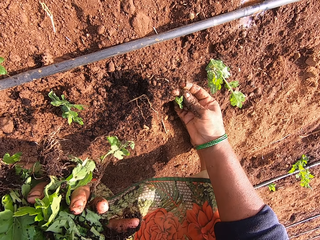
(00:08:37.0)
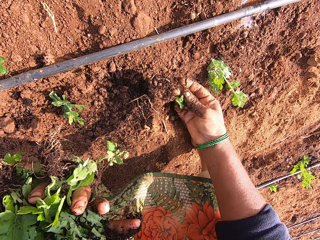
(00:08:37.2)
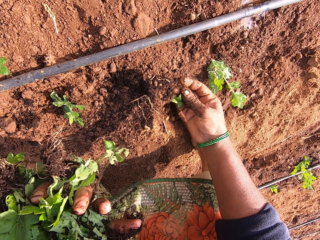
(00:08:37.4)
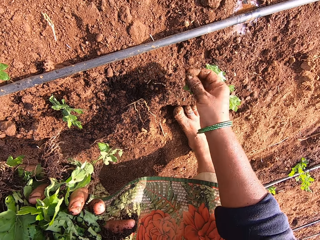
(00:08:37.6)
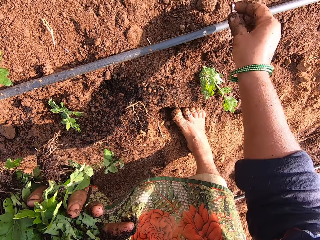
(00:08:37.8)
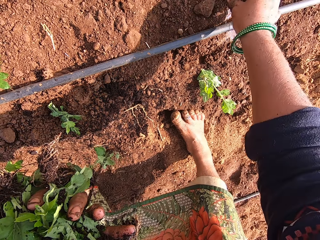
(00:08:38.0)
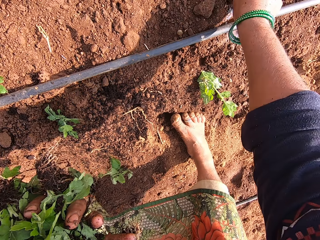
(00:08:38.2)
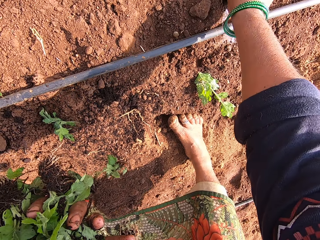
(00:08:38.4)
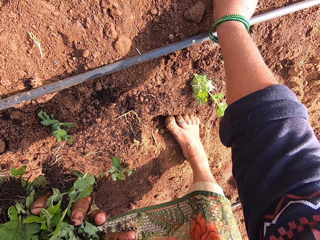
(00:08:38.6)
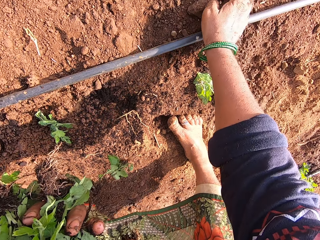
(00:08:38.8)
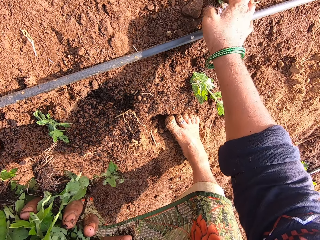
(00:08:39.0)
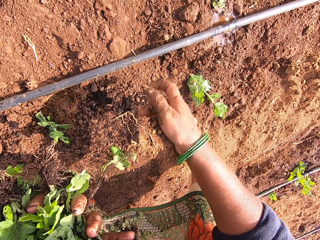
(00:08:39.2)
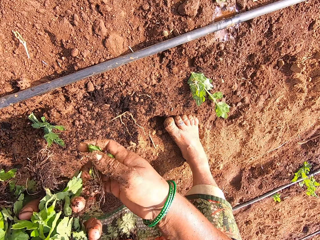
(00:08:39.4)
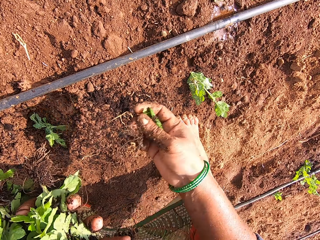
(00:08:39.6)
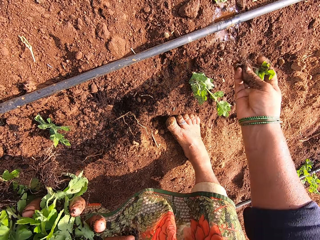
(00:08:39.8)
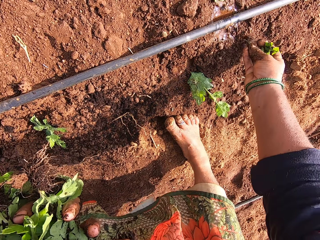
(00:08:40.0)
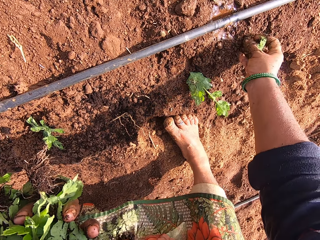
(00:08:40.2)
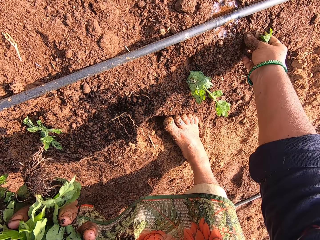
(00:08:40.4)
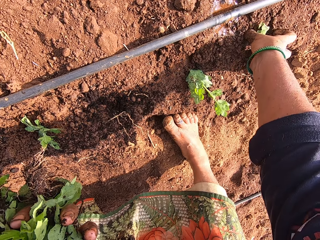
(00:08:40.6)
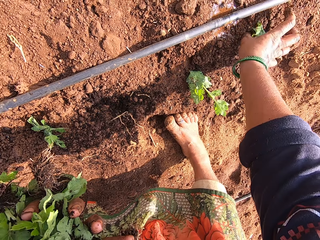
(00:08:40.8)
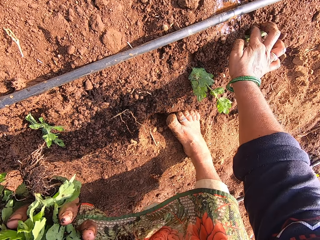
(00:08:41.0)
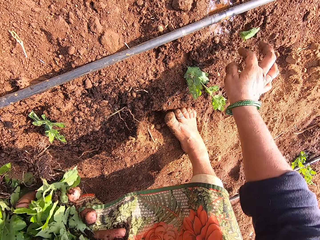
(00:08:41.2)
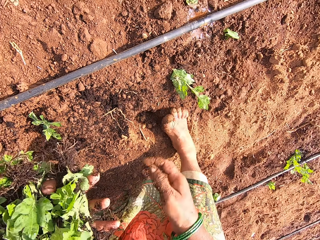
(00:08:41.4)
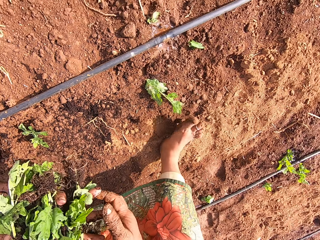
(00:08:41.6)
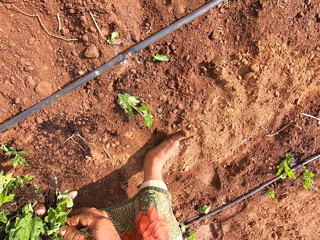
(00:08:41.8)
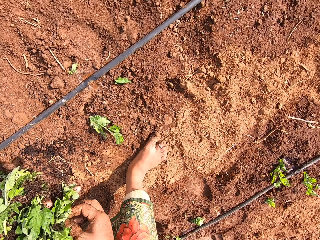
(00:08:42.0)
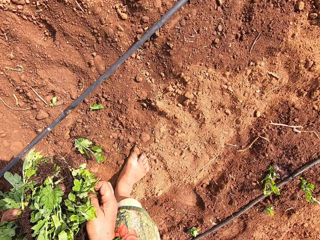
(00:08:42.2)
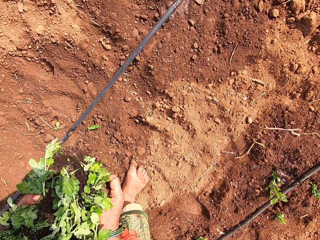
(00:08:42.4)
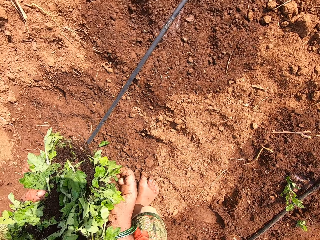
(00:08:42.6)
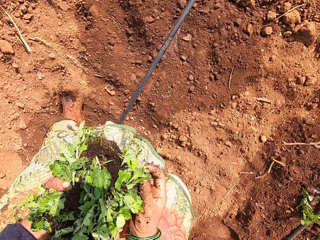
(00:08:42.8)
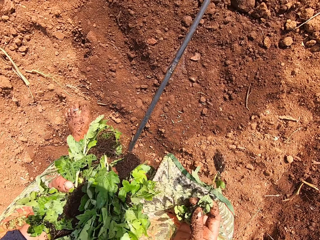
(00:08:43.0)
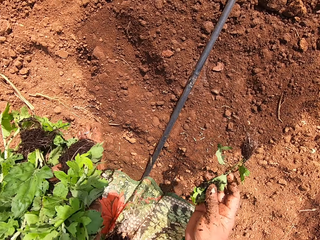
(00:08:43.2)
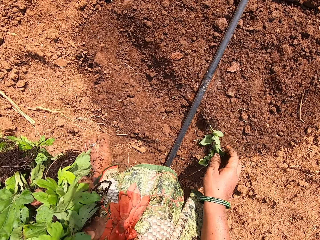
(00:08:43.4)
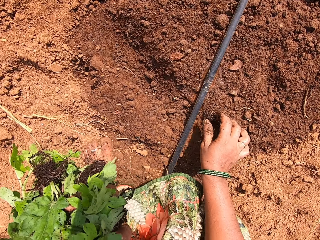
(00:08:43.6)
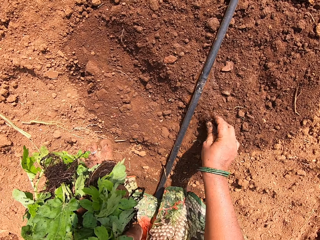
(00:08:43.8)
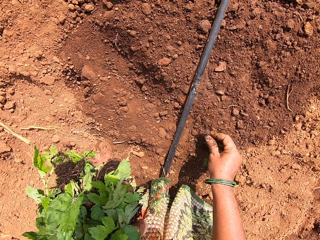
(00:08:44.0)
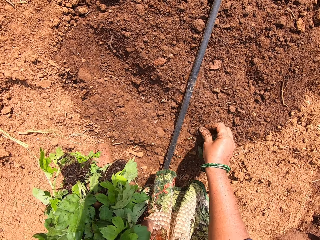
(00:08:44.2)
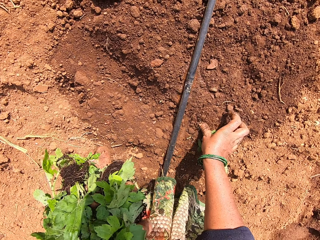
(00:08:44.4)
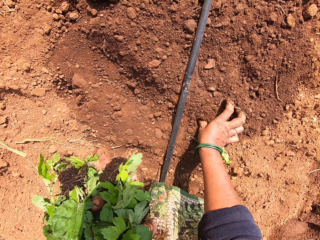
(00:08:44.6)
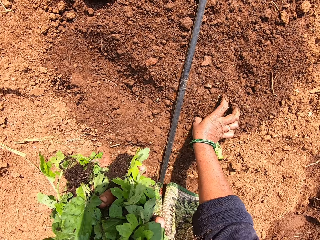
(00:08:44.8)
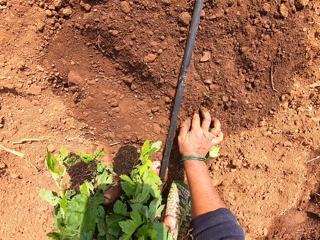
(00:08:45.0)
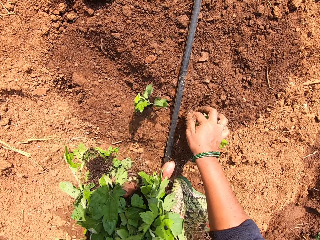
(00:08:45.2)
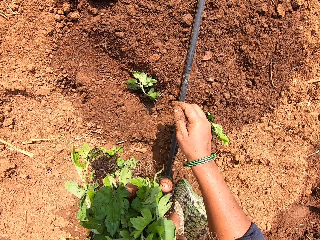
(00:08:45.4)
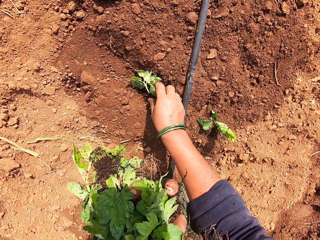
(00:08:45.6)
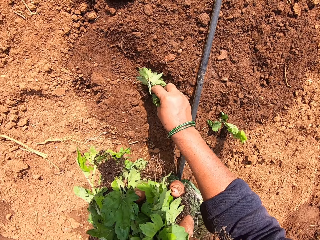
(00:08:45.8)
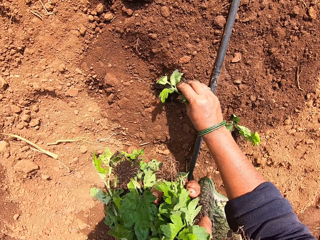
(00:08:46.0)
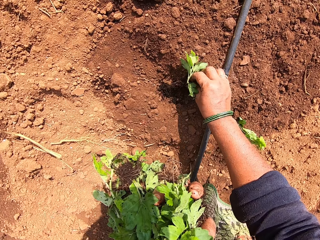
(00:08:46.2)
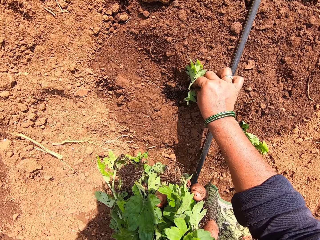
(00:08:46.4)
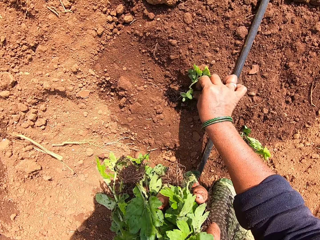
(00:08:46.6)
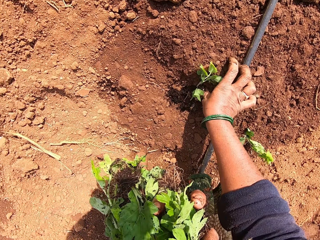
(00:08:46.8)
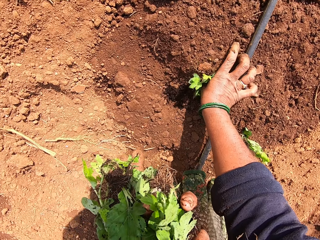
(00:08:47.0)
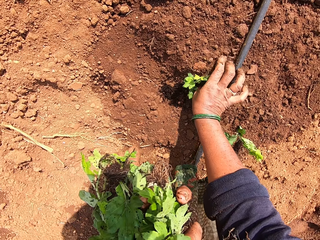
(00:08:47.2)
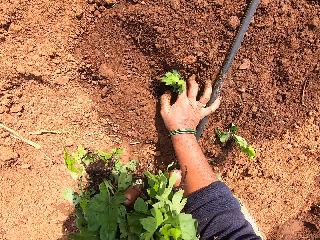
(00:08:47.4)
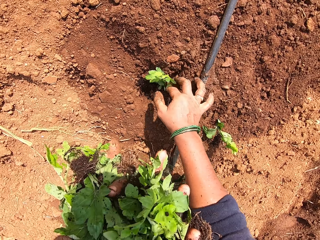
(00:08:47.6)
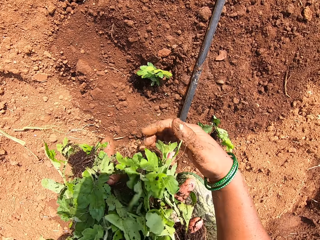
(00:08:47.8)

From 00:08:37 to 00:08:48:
The camera wearer stares at the seedling. They check the plant. They plant the plants in the soil. They take the plant from the left hand. They plant the plants in the soil. They walk forward. They take the plant from the left hand. They plant the plants in the soil. They drop the plants on the ground. They pick up the plant from the ground. They plant the plants in the soil.

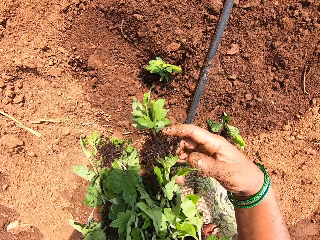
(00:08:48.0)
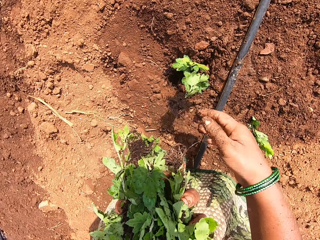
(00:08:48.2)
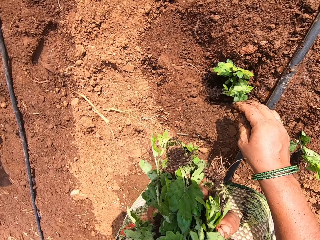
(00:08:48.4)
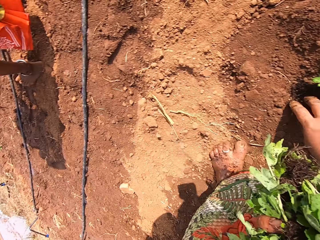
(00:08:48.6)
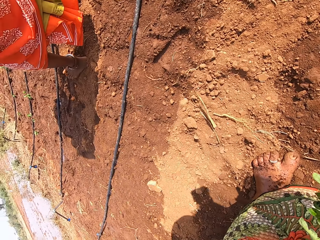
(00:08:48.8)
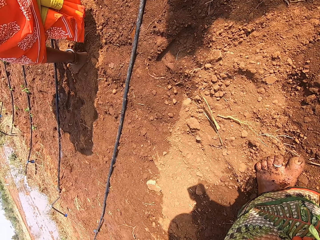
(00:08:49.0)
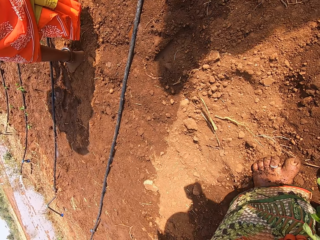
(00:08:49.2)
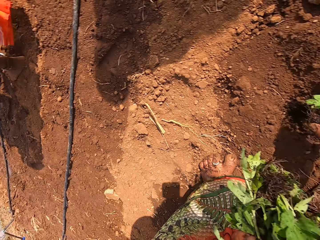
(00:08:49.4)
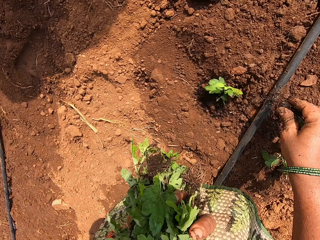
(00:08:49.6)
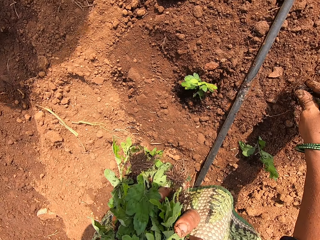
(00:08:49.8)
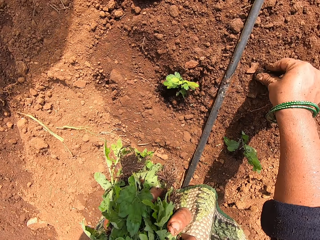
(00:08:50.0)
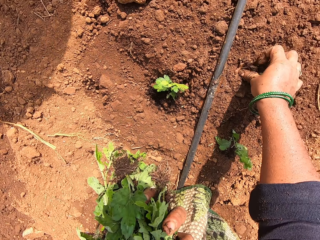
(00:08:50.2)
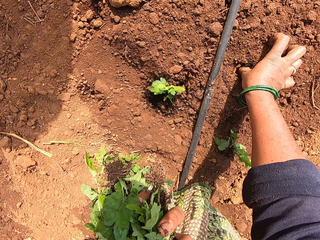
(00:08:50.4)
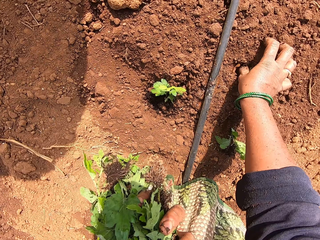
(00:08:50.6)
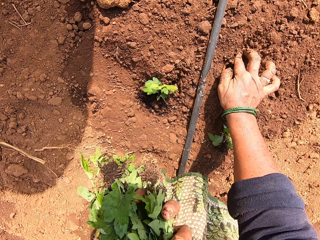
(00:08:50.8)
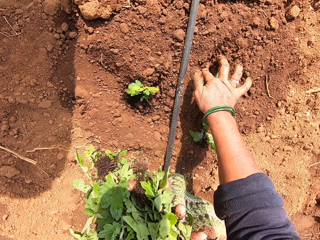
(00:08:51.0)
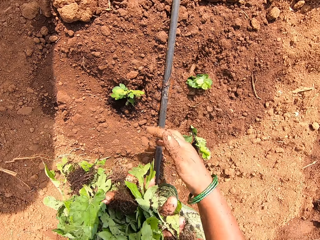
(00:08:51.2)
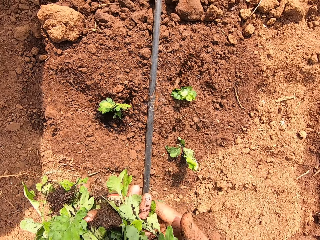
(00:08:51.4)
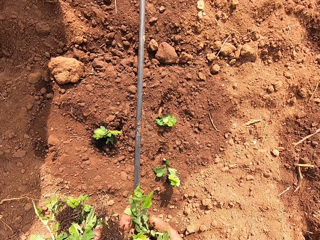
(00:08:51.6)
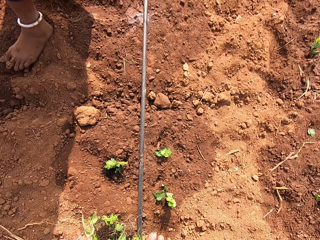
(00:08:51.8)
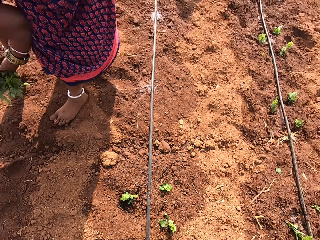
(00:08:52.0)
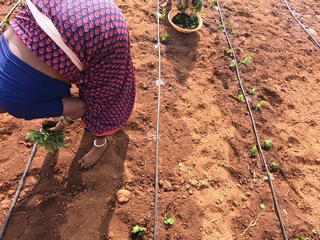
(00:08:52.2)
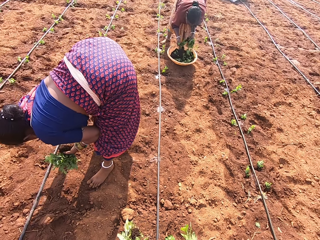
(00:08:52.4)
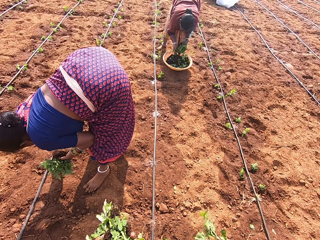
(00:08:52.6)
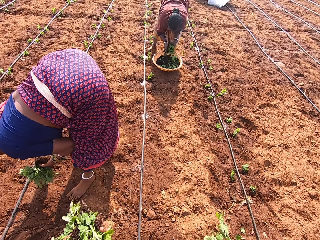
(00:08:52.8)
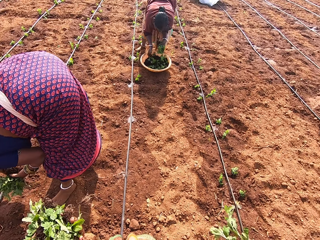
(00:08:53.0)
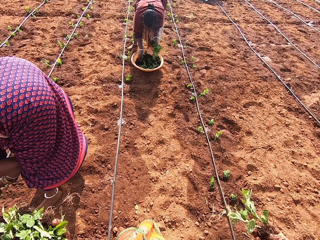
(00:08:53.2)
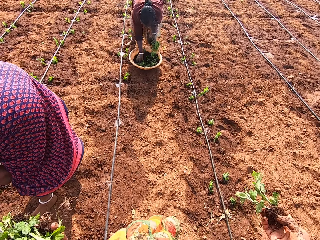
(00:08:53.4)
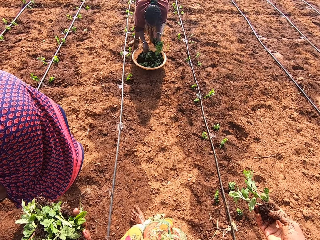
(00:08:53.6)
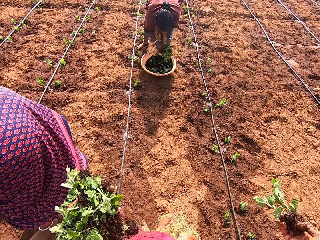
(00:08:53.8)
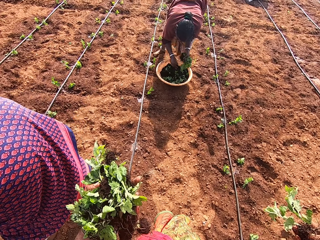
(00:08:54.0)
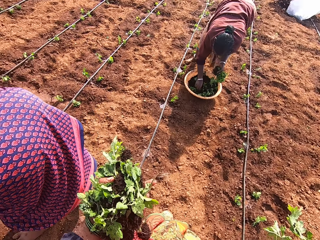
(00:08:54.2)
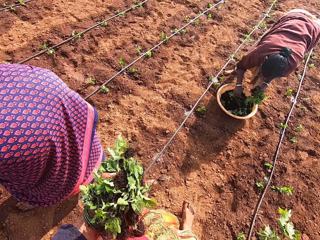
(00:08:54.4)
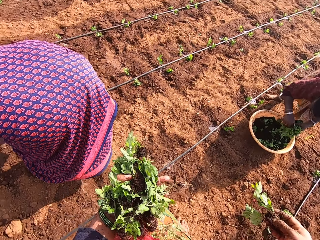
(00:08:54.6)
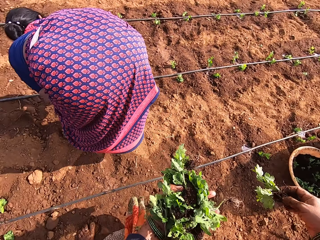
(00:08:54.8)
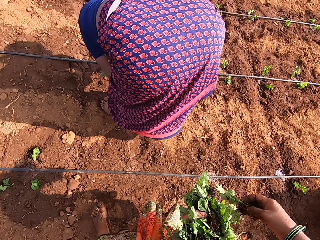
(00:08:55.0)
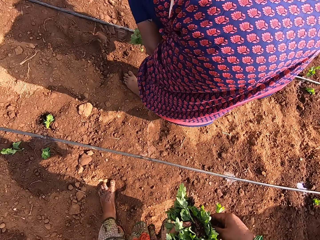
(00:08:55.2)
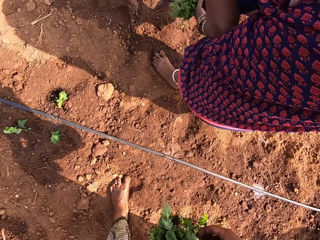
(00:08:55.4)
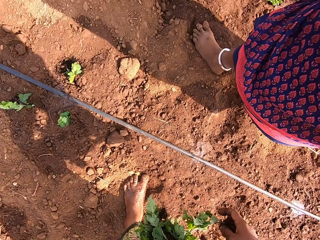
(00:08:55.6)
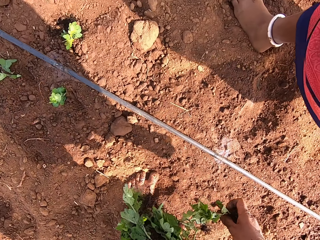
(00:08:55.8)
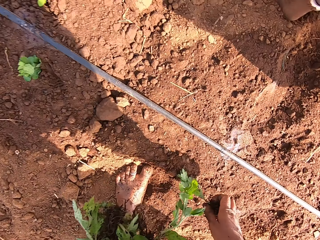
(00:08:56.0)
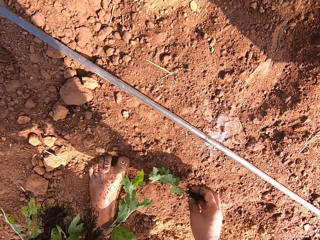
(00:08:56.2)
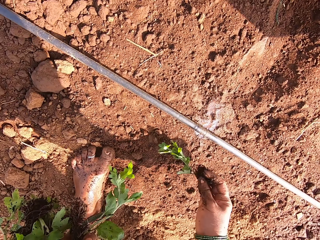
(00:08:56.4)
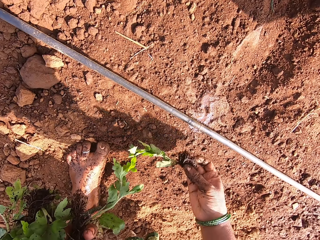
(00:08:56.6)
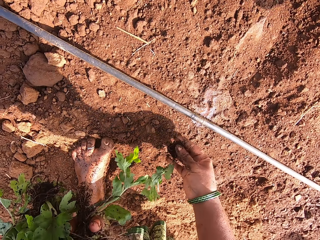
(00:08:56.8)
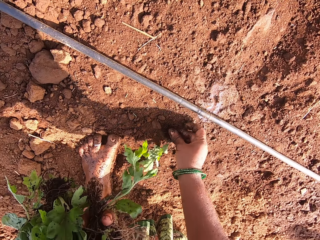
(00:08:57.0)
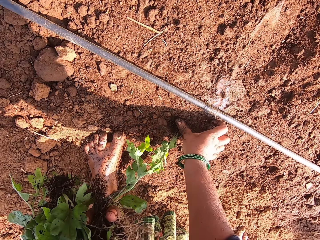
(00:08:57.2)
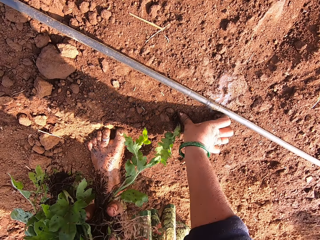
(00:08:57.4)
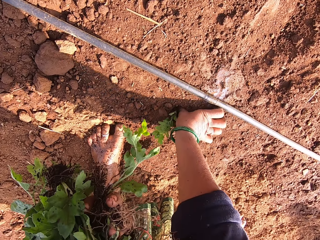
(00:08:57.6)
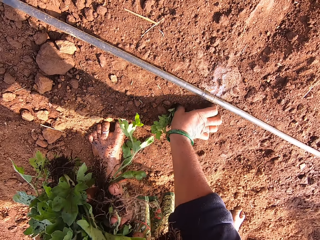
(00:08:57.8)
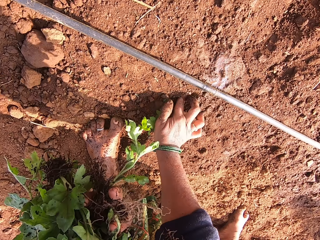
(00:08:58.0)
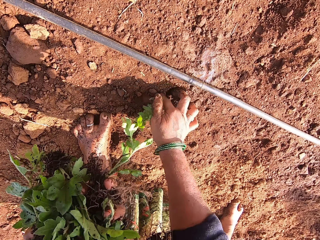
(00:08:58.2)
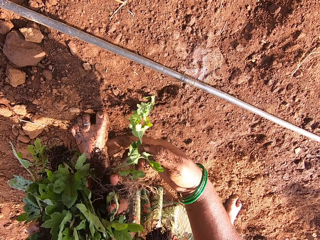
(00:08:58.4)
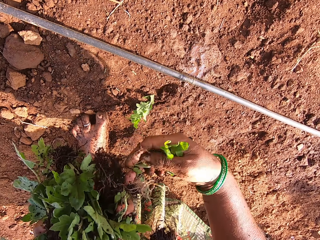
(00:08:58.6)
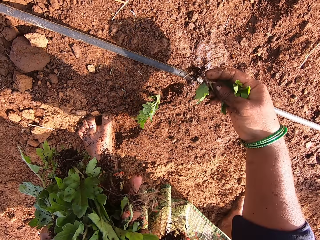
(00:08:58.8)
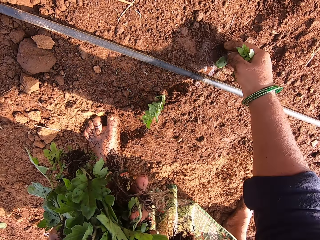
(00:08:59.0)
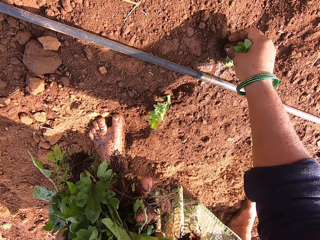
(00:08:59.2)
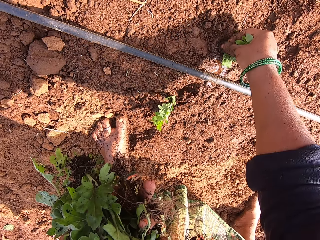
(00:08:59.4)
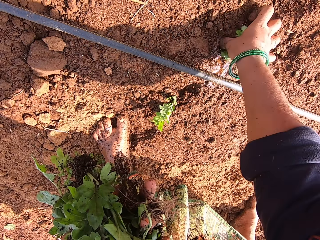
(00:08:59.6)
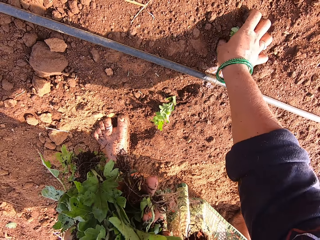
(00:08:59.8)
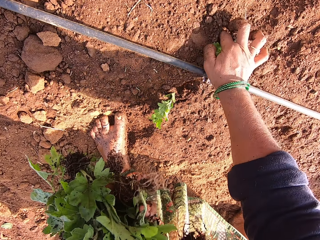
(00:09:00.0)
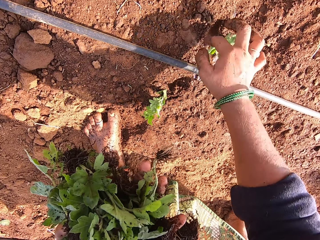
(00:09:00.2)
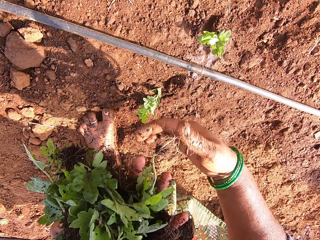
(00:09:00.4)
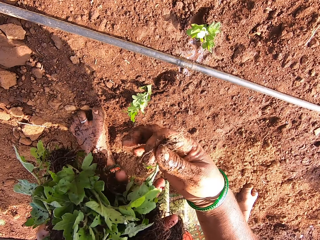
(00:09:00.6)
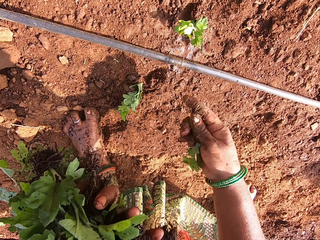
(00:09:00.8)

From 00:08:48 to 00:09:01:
The camera wearer drops the plants or seedlings on the ground. They look to the left. They pick the seedling fallen on the farm. They plant the plants in the soil. They take the plant from the left hand. A lady plants seedlings on the farm. Another lady picks seedlings from a basin in the farm. The camera wearer carries the seedlings in the farm. They walk around. They plant the plants in the soil. They take the plant from the left hand. They plant the plants in the soil.
